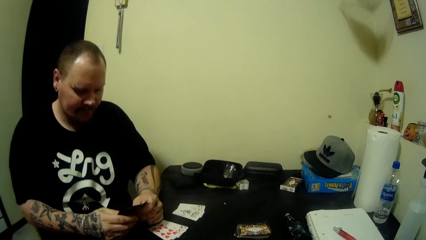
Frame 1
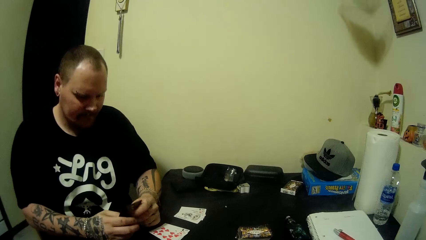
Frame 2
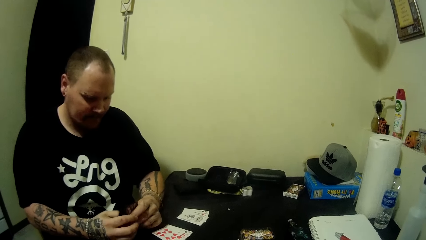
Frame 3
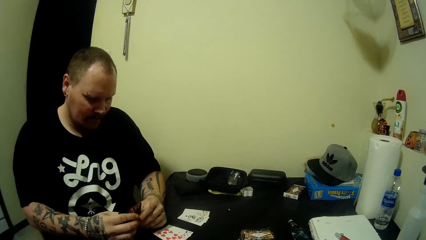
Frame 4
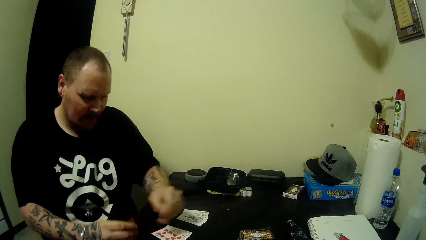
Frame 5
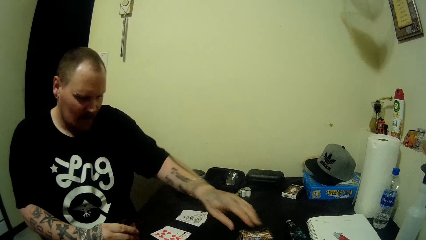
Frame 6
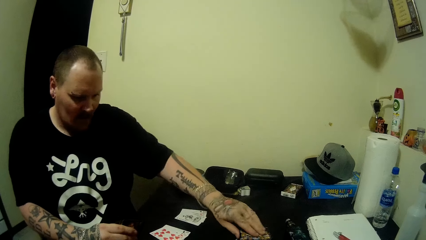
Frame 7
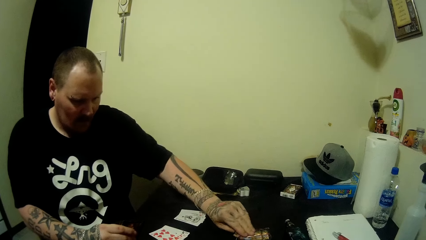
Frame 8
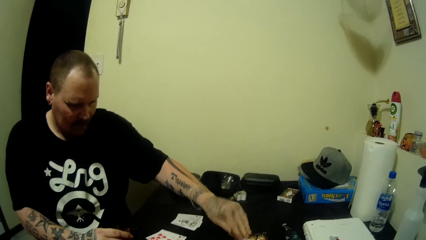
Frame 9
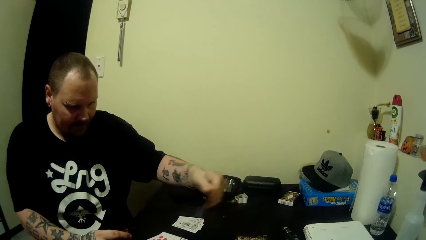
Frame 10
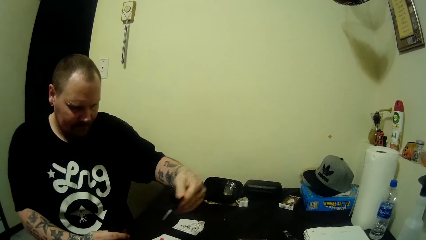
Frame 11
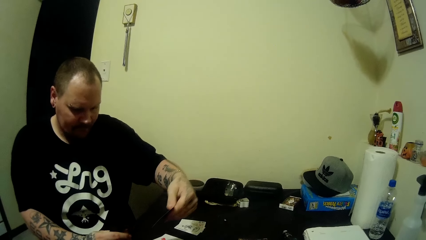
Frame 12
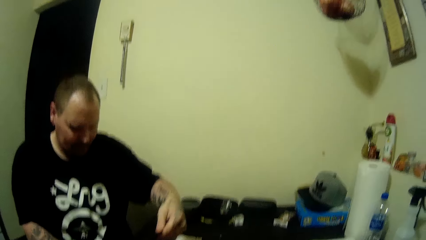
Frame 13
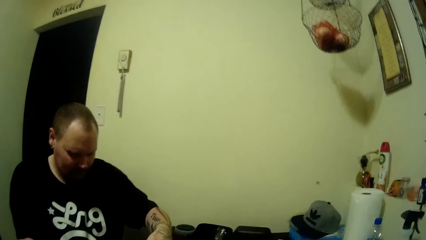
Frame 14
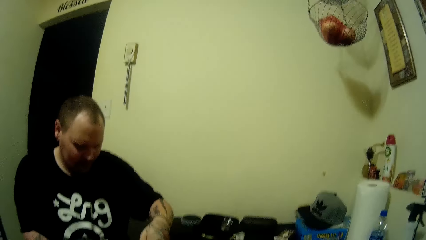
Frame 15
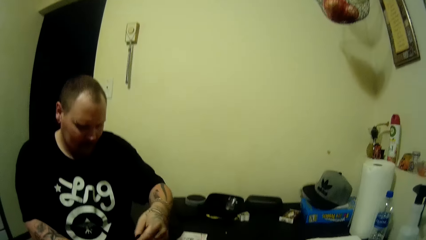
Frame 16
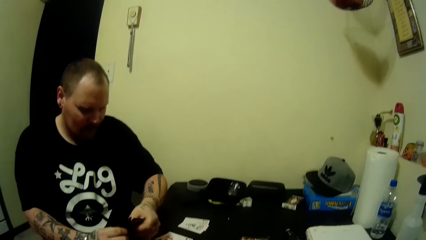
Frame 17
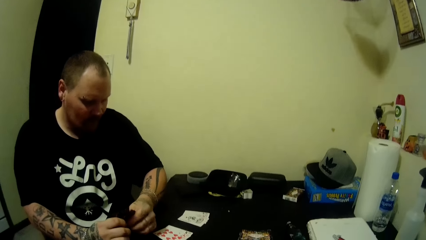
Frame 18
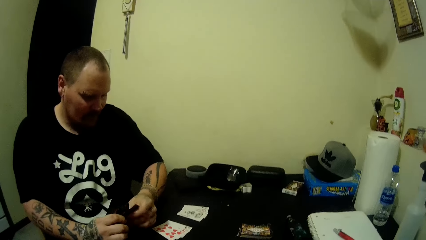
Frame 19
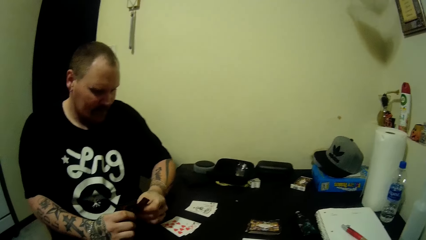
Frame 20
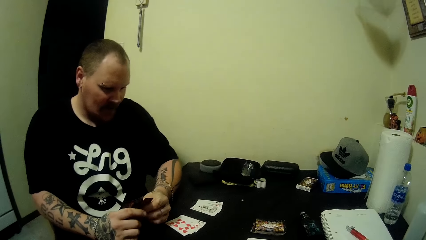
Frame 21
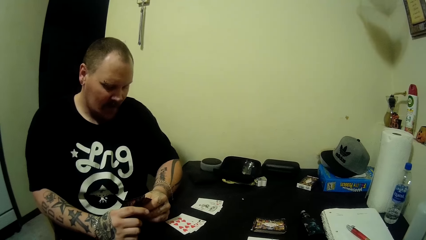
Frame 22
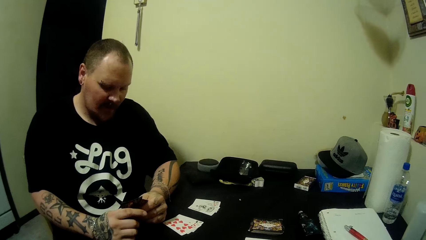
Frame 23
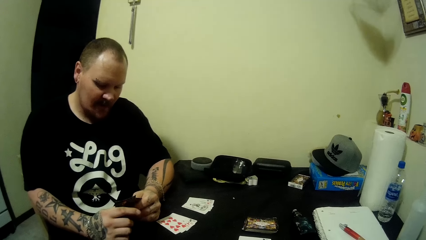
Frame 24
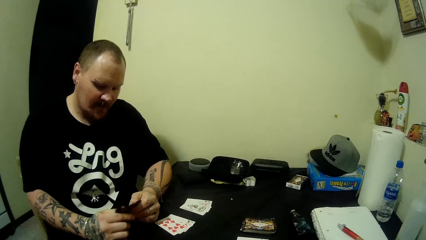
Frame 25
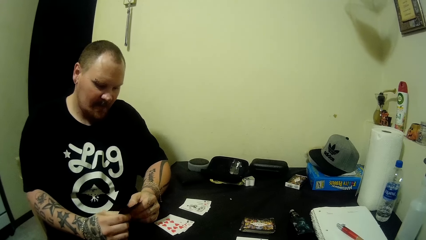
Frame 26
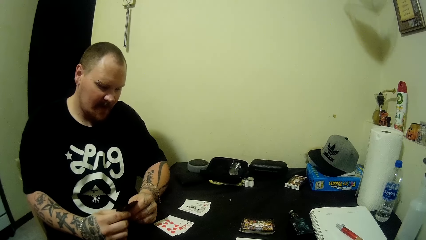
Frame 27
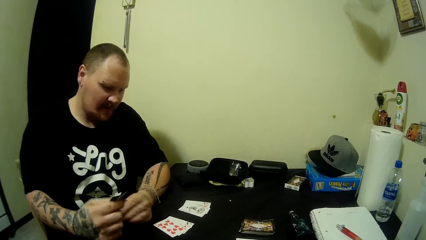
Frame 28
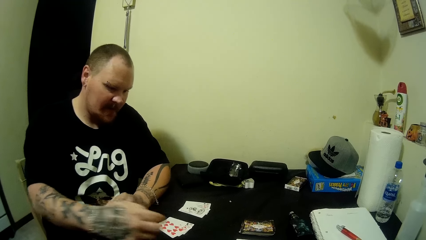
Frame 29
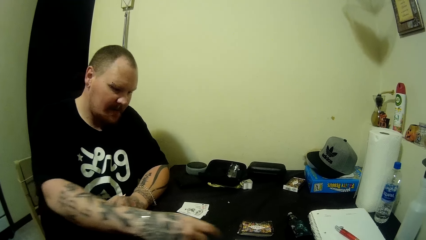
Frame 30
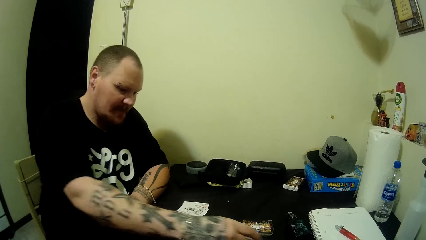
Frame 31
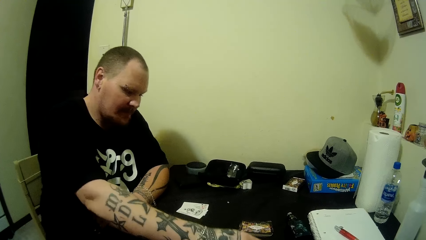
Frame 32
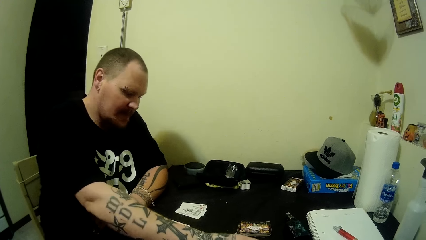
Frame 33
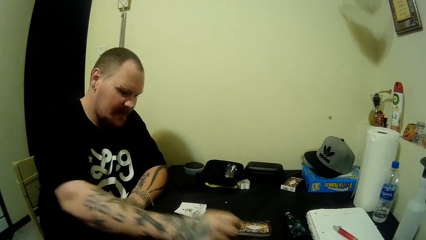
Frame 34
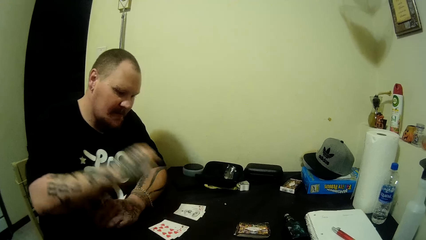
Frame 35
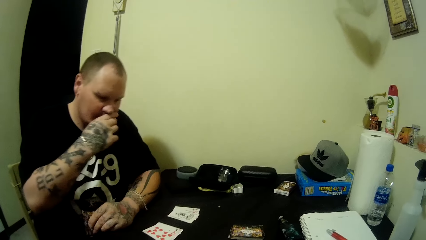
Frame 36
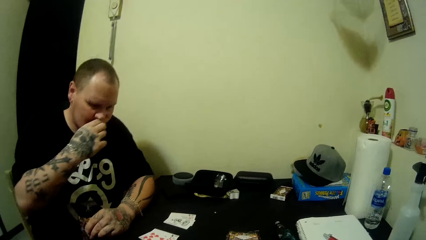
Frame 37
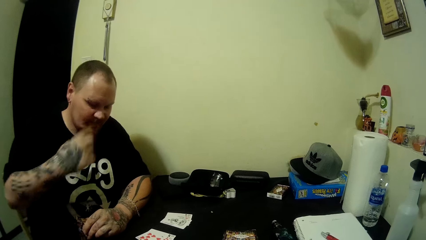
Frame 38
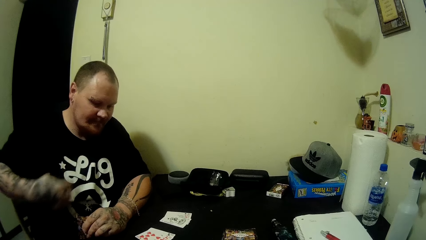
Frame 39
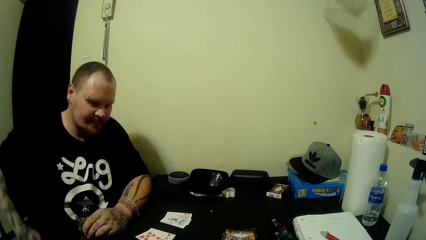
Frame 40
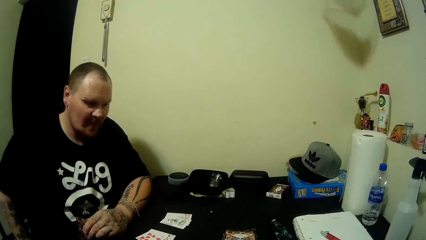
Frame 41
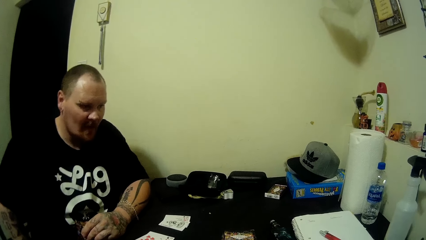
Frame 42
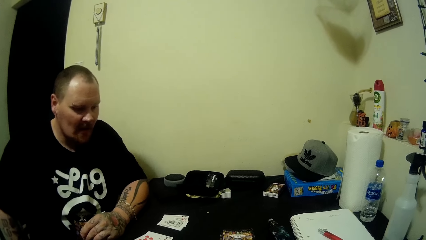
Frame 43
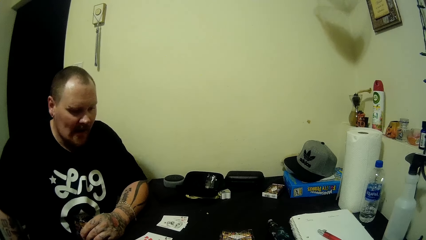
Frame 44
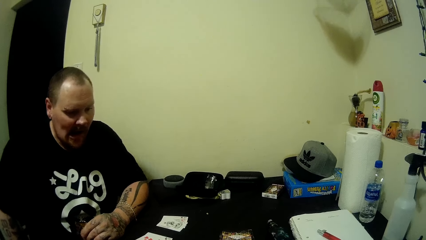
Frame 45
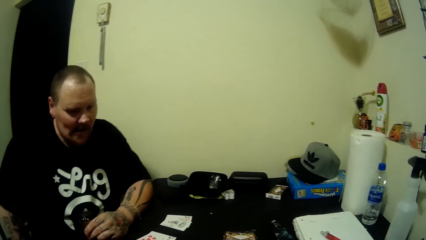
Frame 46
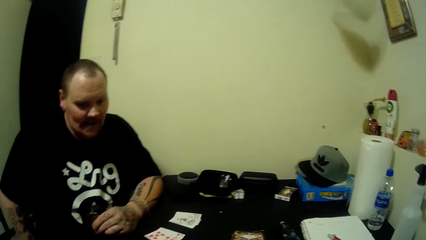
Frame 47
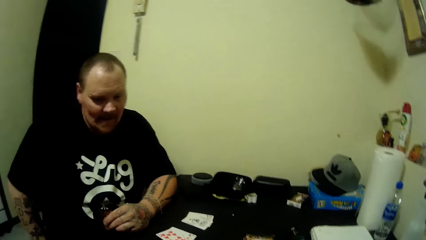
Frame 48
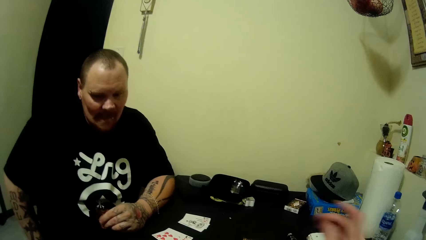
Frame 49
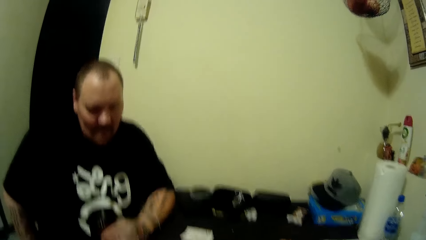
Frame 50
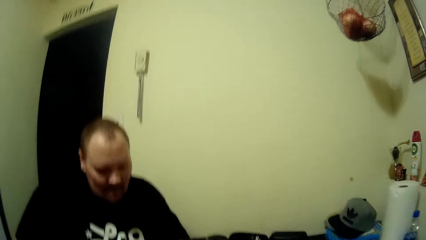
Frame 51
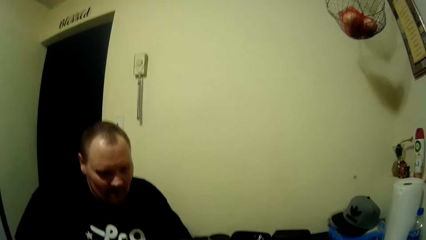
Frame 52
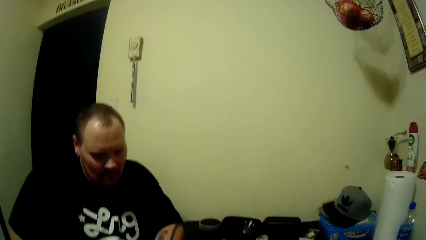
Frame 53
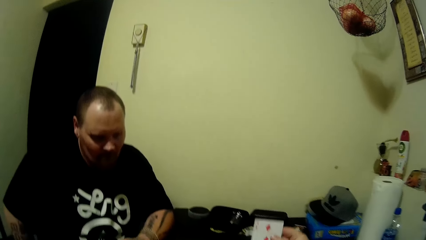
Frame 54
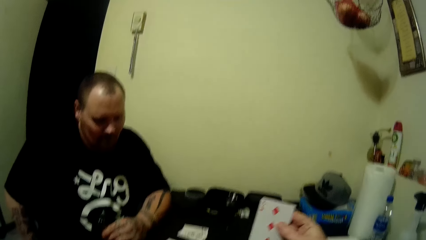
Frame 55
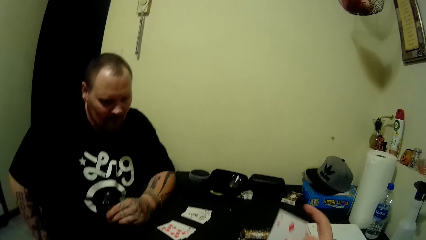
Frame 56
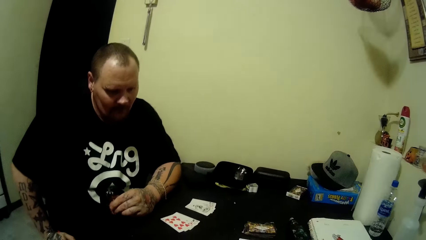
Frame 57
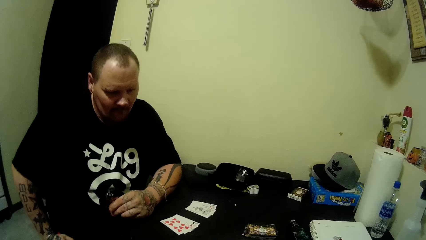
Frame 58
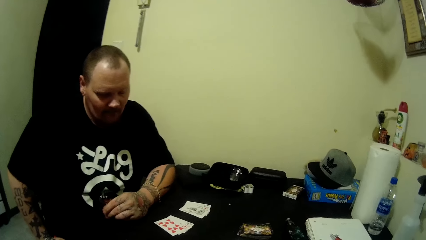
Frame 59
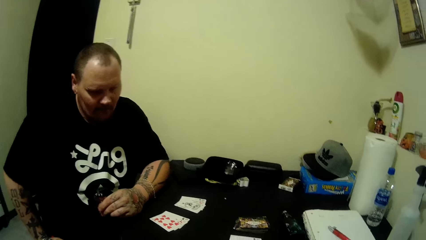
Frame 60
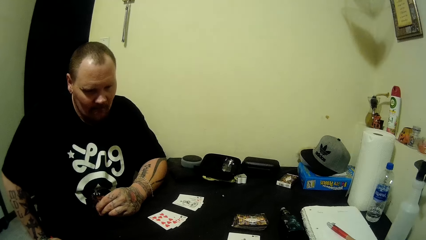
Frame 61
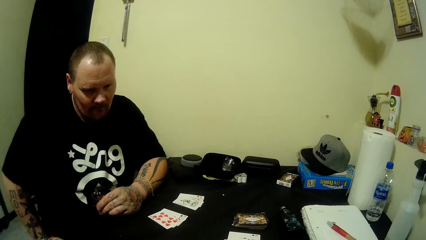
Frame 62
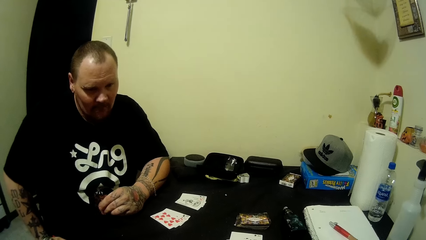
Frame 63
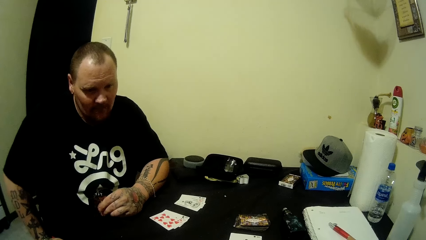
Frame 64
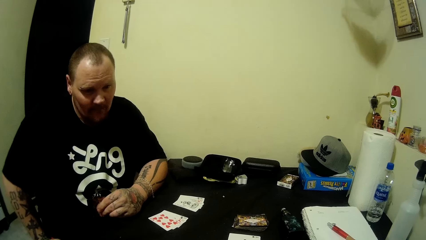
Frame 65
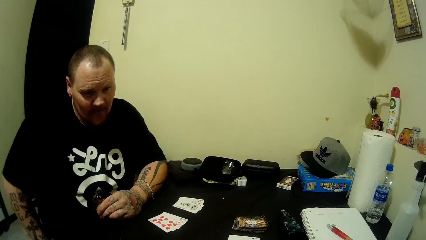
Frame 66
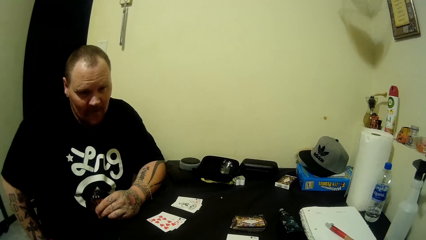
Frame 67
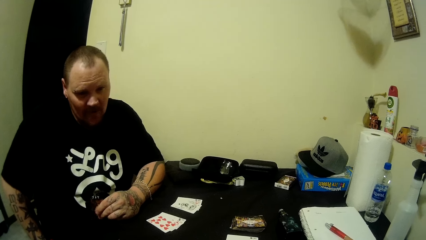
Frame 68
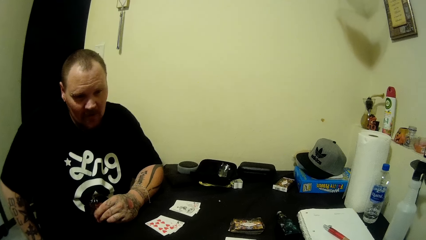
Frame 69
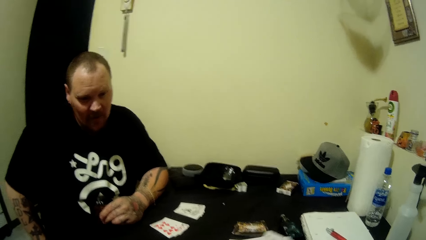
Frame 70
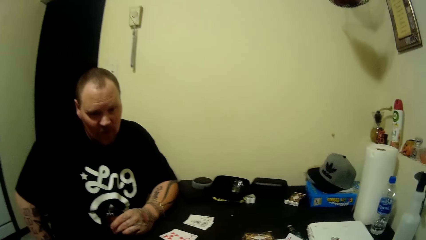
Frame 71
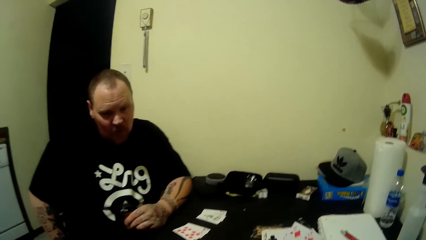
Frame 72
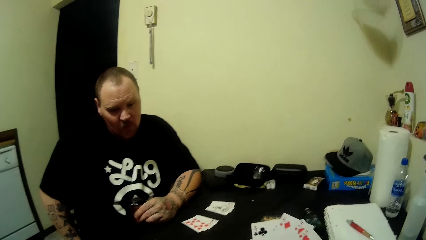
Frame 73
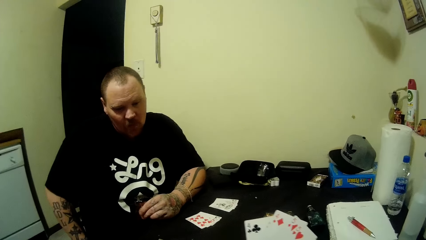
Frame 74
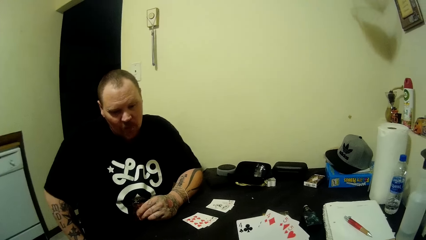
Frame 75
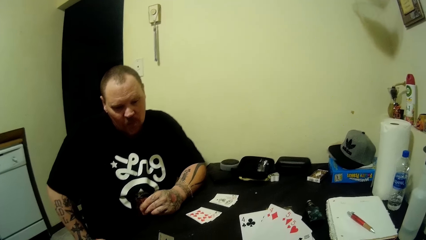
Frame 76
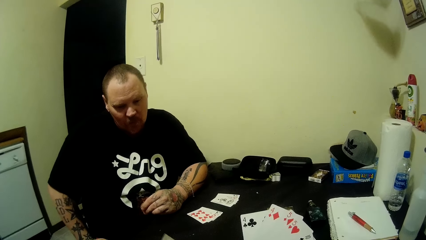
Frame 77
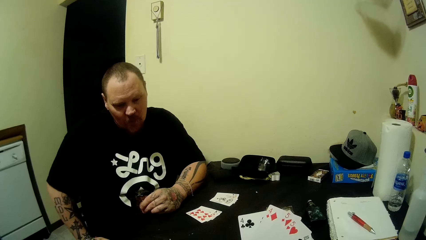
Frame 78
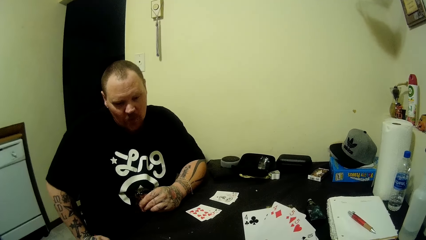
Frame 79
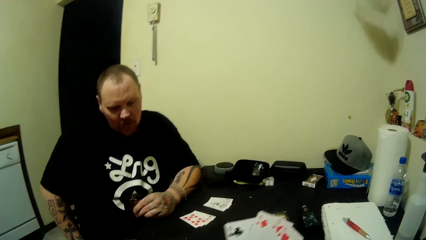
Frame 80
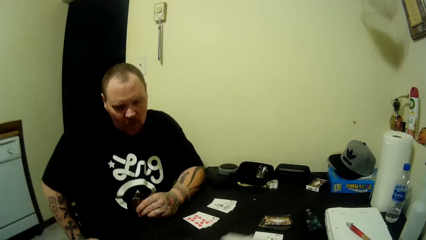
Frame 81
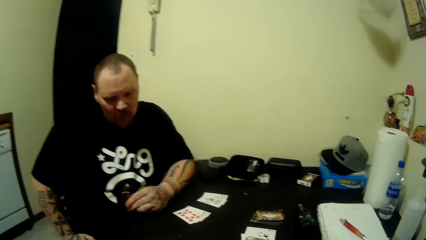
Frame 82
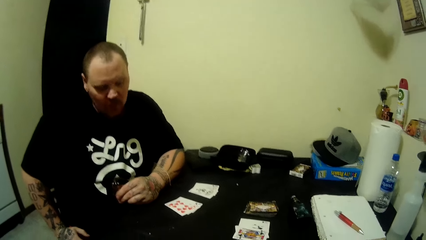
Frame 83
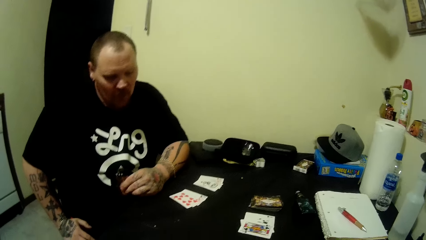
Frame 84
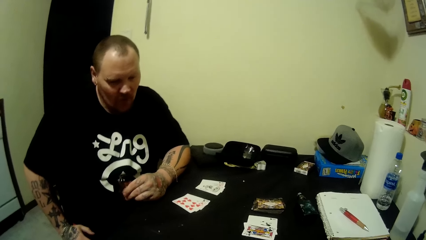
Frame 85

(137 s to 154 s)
A man looks at the cards. The man picks some card. The man looks at the cards. The man puts the card on the table. The man moves his hand. The camera wearer picks a card from the table. The man looks around.
